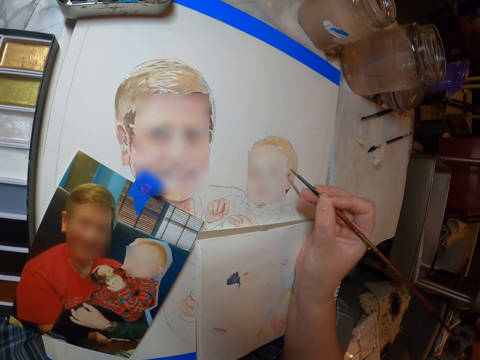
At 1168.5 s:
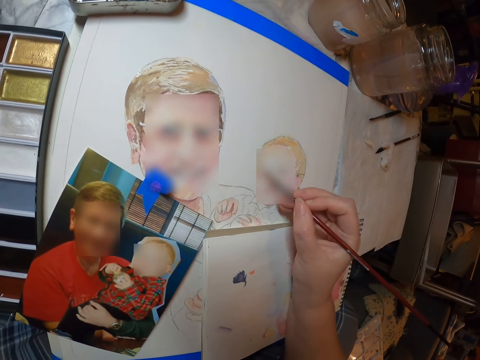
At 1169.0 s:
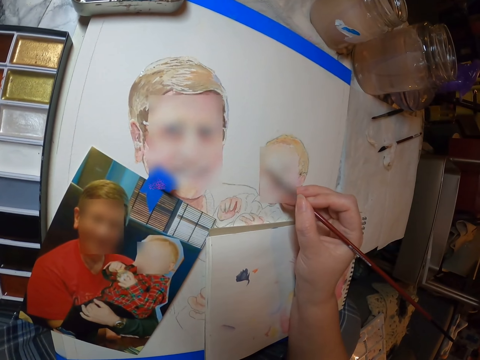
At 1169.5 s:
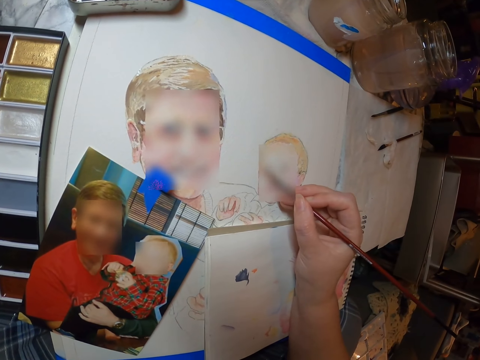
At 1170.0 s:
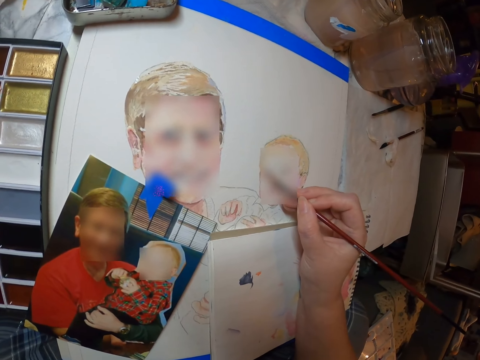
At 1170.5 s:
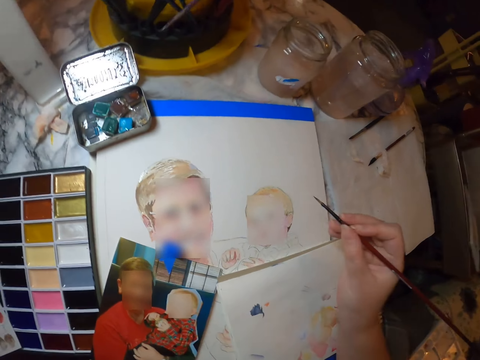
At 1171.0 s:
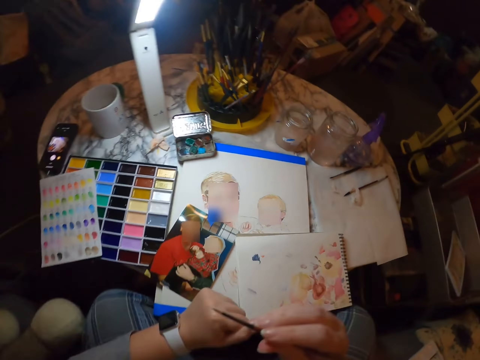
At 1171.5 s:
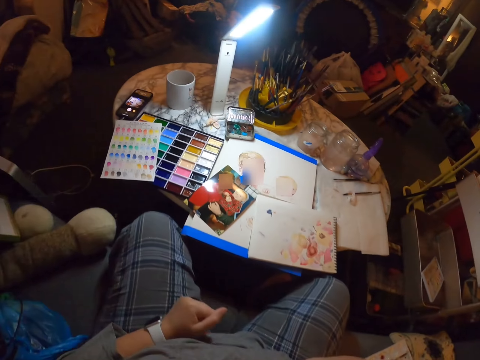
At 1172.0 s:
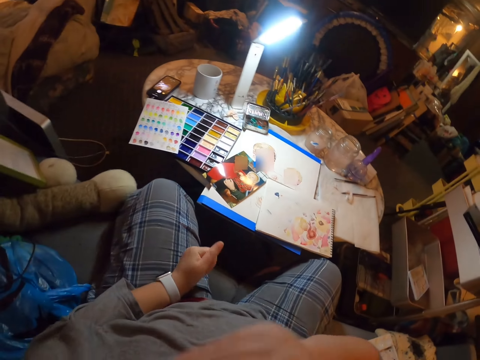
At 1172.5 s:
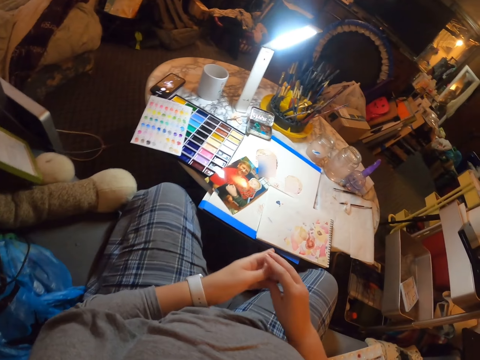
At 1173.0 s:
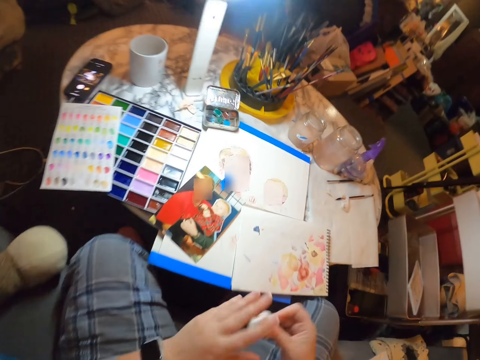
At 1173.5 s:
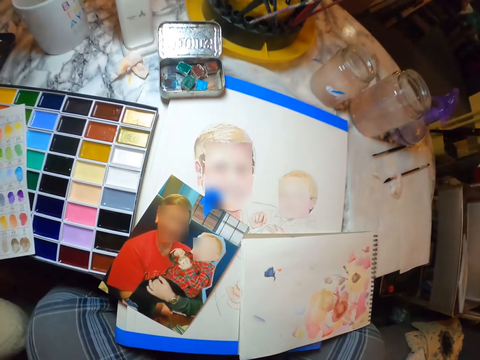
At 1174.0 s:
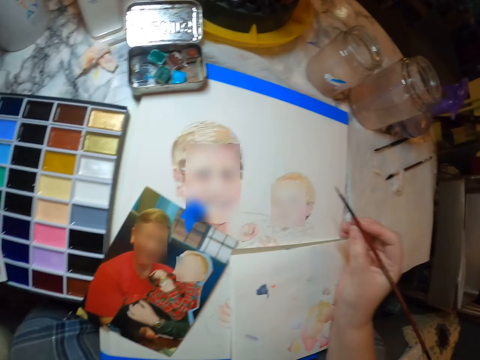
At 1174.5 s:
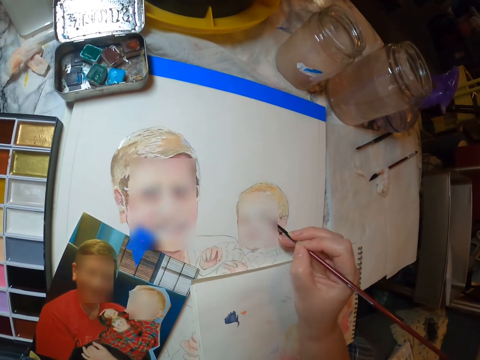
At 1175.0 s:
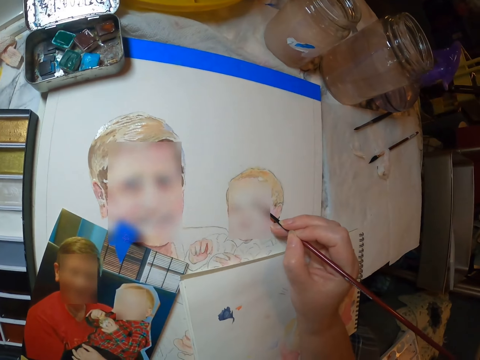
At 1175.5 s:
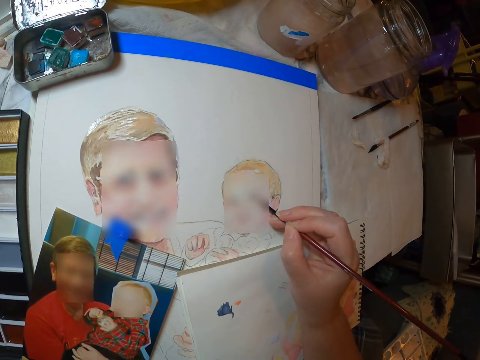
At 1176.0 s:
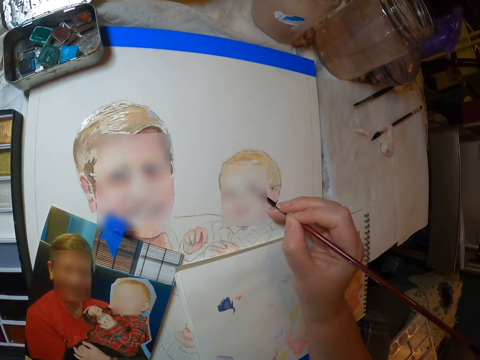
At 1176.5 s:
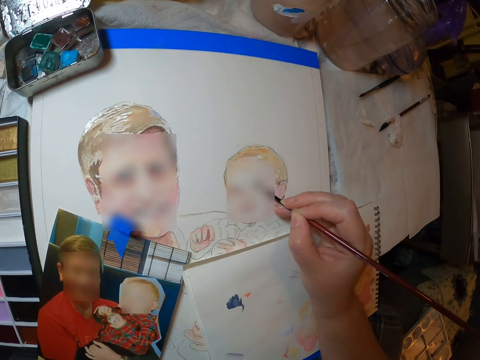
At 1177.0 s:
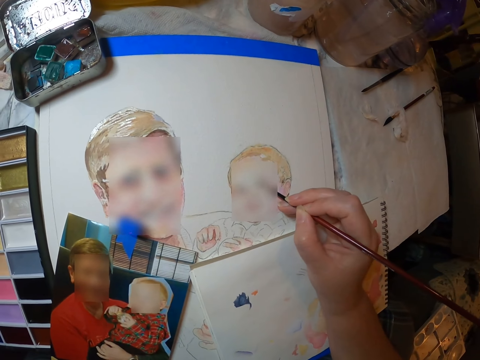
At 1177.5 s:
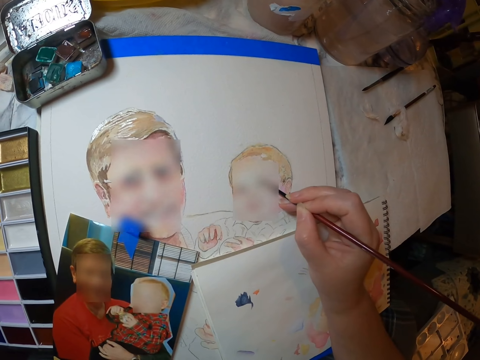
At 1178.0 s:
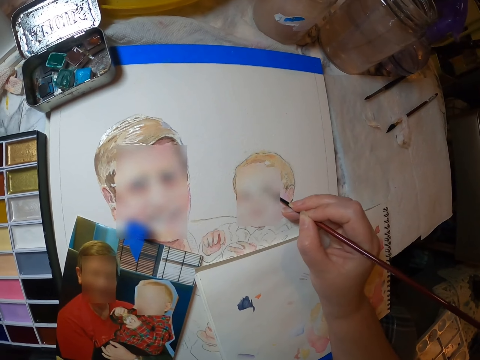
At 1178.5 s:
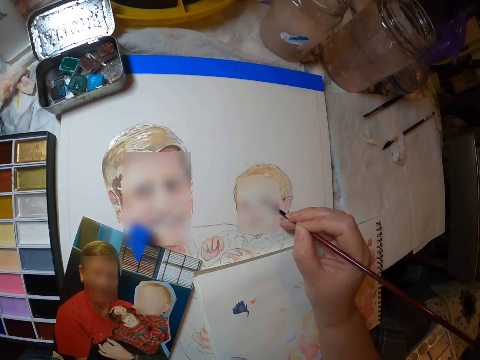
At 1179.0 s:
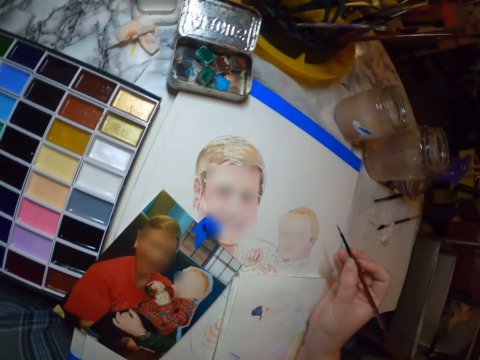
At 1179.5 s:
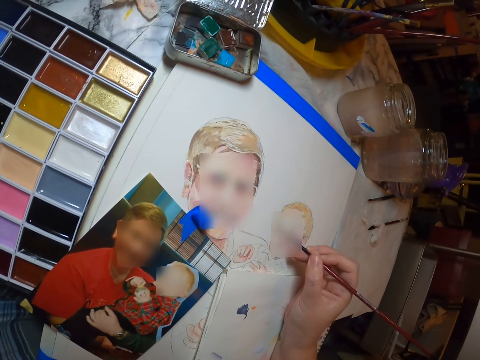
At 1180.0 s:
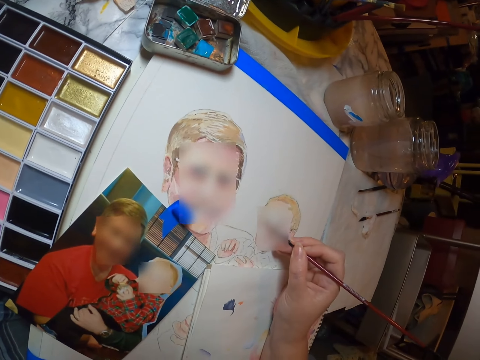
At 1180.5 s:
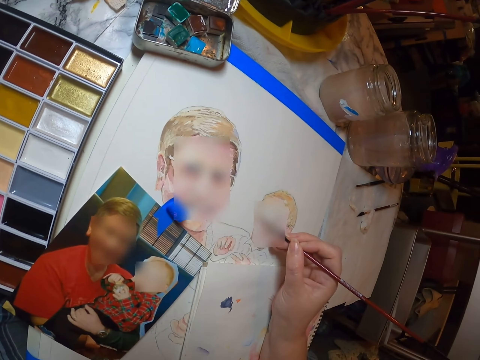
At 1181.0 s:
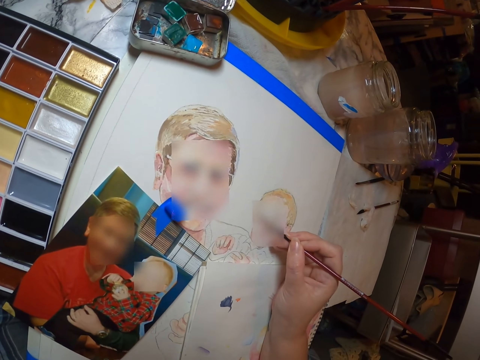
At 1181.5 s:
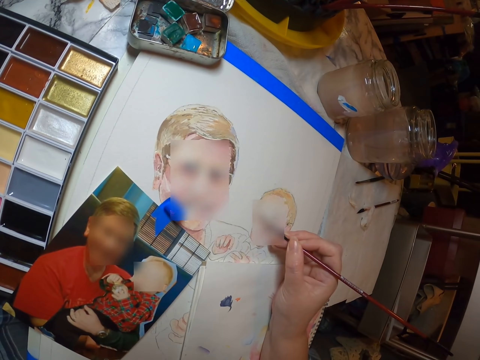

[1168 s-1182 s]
The camera wearer touches something on his hands. He holds a paintbrush with the mouth. He draws on the piece of paper using the painting brush.

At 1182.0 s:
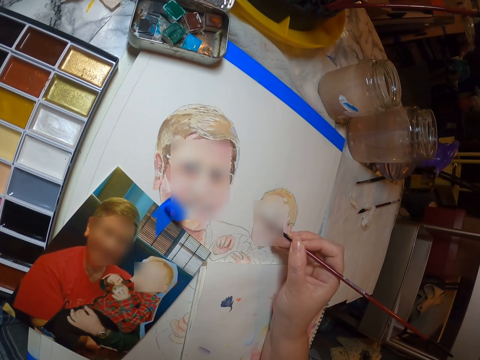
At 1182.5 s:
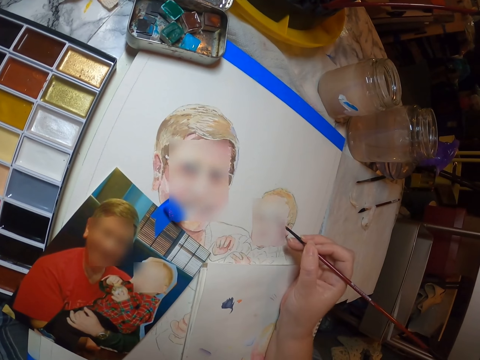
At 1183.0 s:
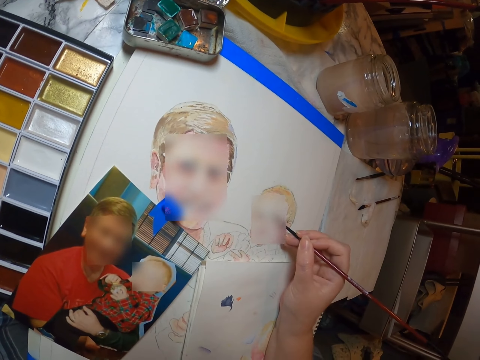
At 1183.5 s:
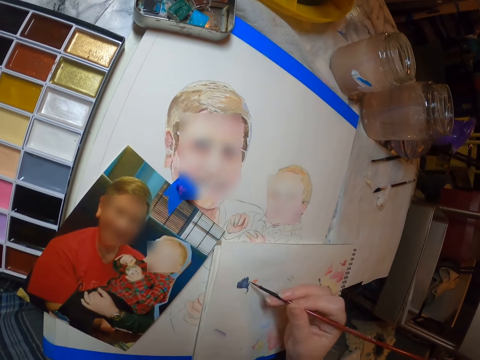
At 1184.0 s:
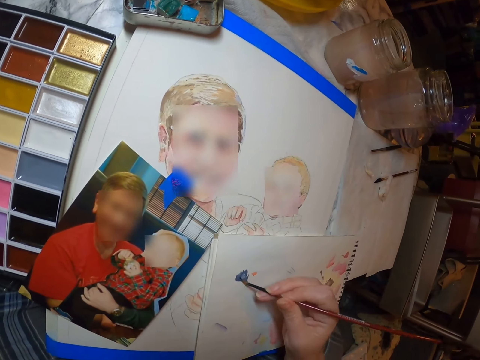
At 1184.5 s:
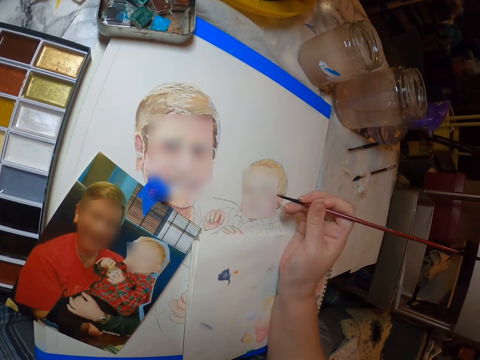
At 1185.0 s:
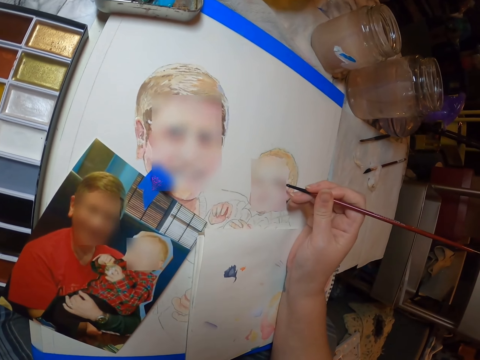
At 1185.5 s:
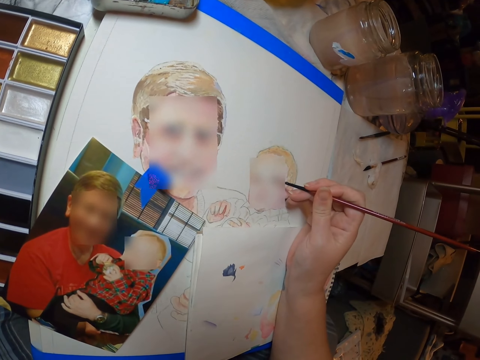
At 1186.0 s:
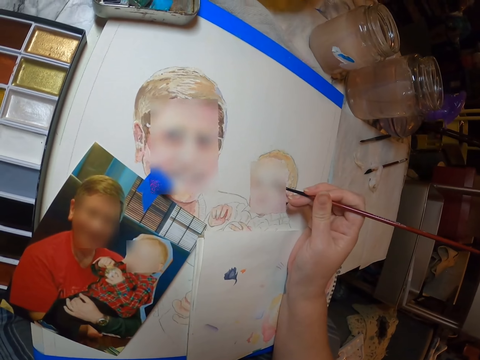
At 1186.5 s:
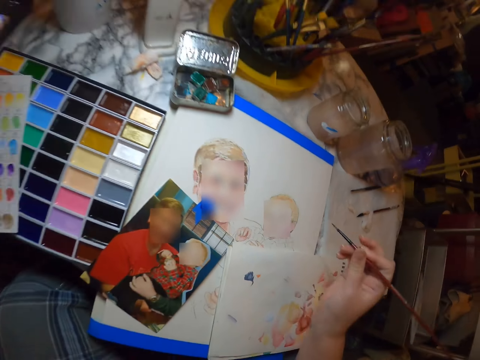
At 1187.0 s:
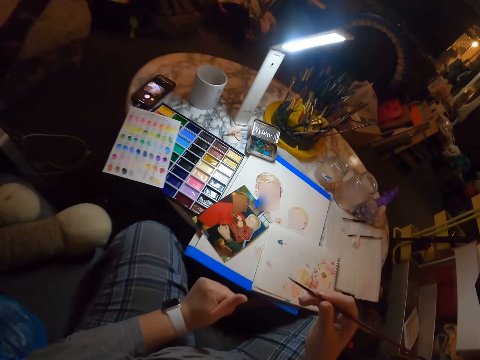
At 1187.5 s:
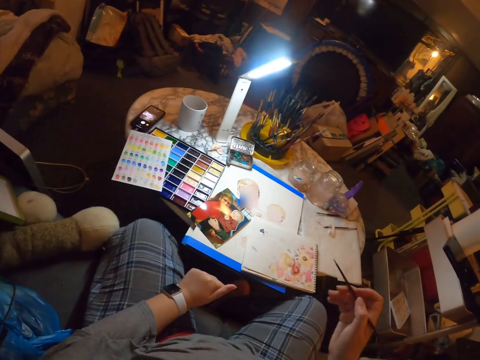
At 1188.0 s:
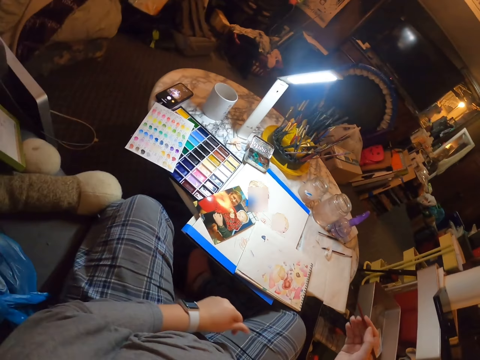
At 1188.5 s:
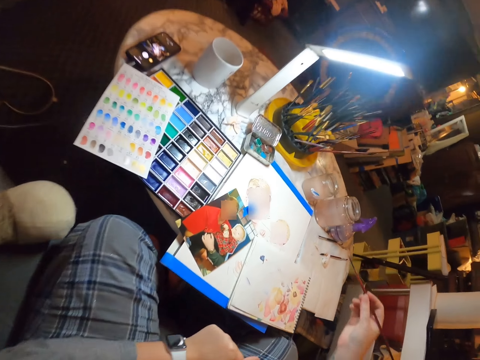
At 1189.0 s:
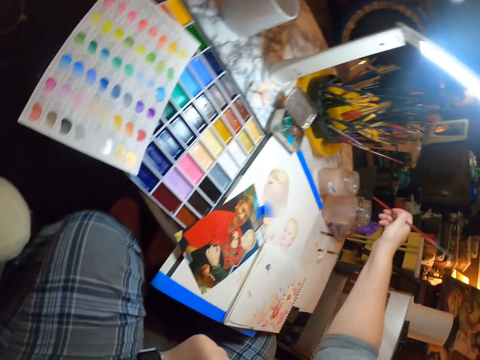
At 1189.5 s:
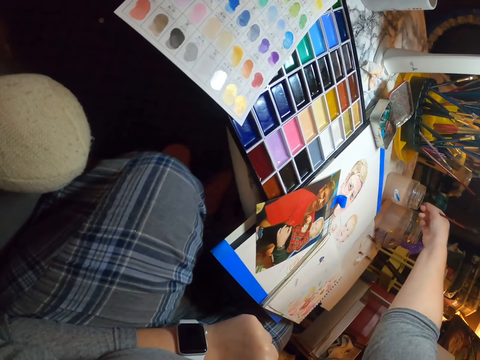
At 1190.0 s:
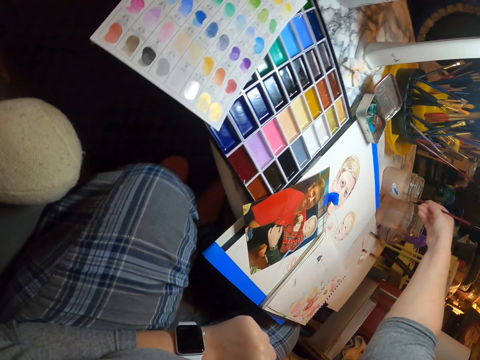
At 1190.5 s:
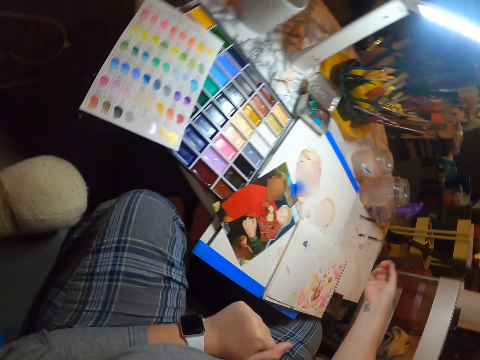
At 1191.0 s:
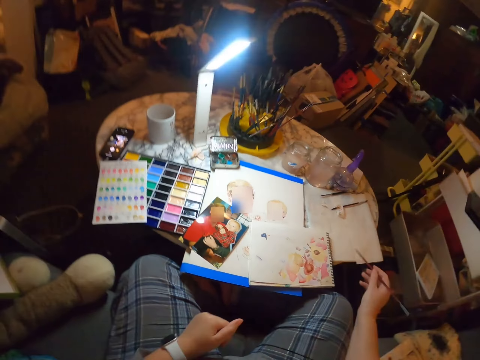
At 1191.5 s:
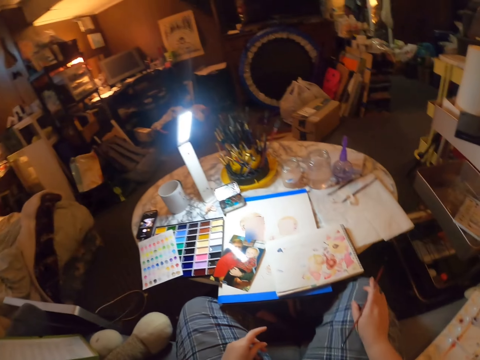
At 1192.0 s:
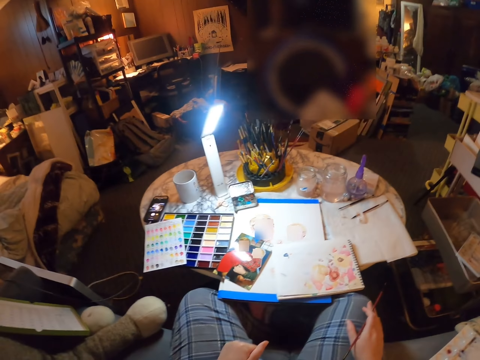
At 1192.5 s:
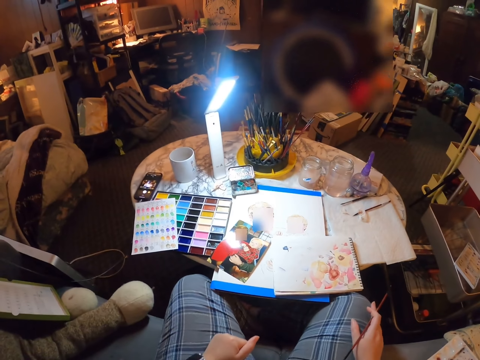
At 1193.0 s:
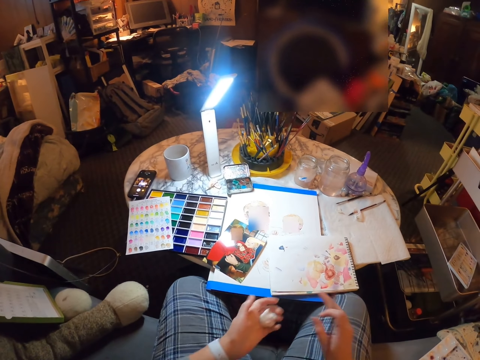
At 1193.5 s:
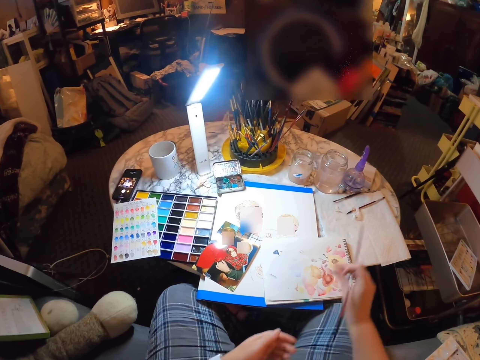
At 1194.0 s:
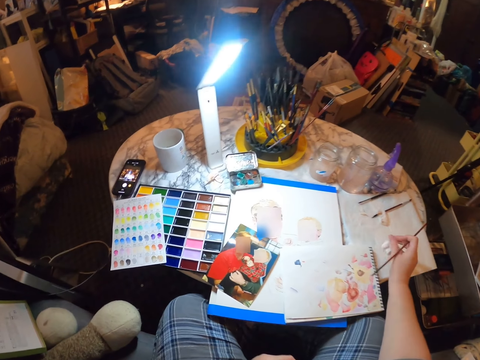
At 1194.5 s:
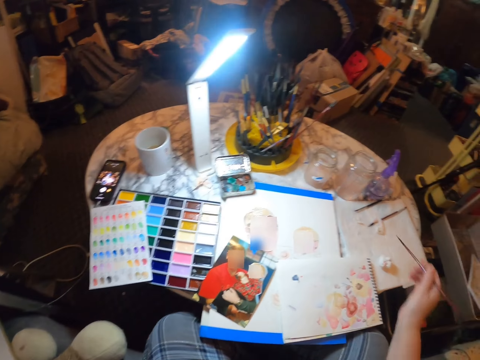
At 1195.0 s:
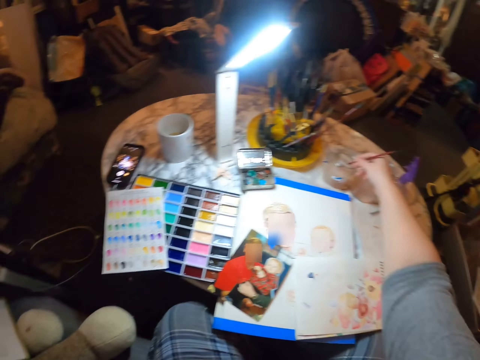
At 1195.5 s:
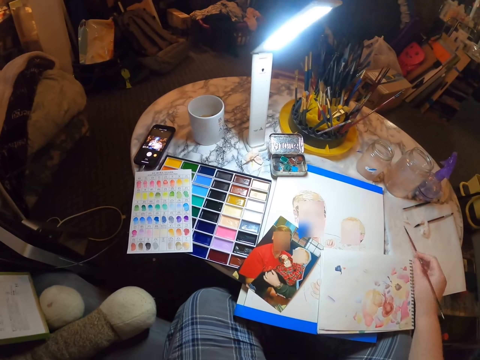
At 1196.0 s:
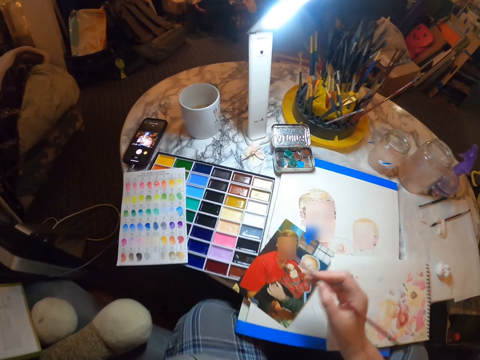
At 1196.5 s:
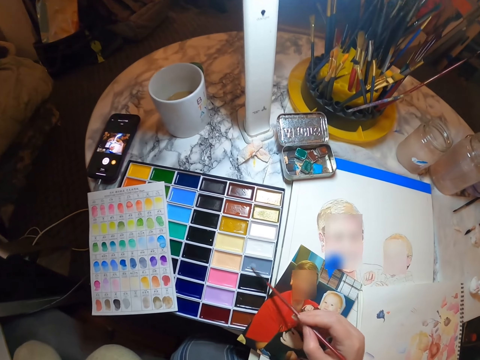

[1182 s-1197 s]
The camera wearer brushes a paintbrush on the drawing book. He paints a picture. He dips the painting brush in the tin with water. He puts the painting brush on his legs. He puts a tissue paper on the table. He dips the painting brush in the tin with water.
